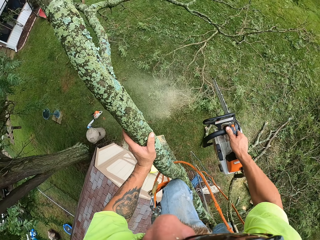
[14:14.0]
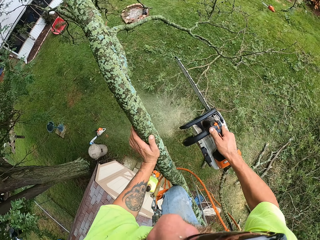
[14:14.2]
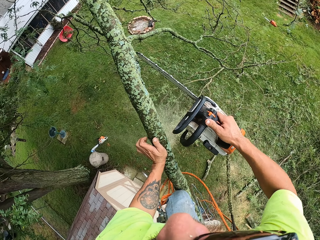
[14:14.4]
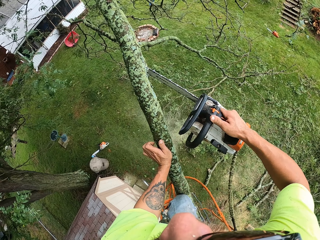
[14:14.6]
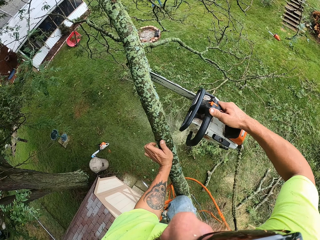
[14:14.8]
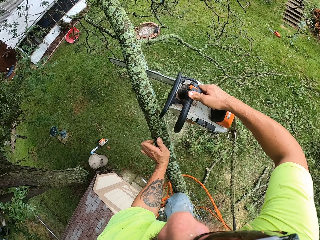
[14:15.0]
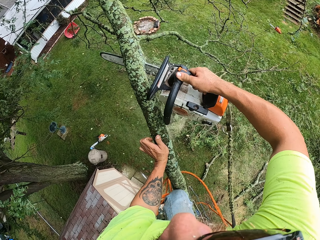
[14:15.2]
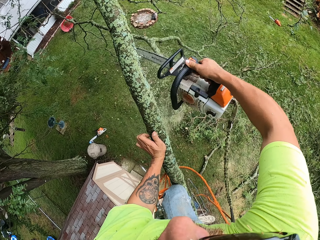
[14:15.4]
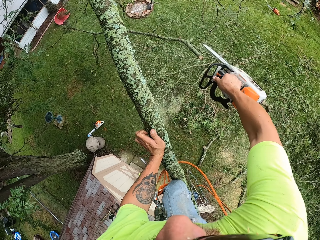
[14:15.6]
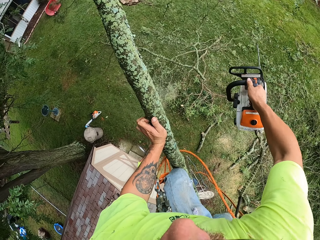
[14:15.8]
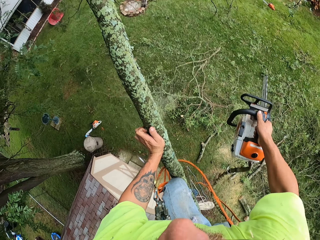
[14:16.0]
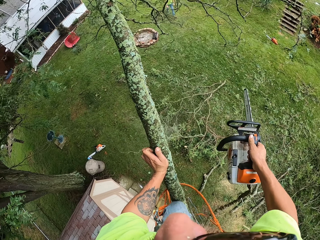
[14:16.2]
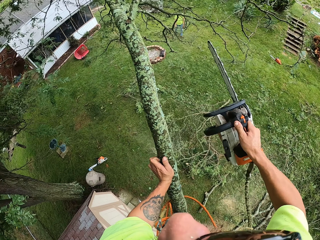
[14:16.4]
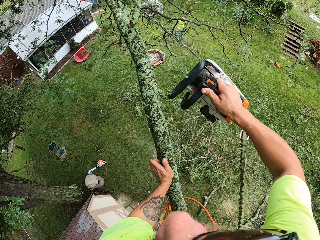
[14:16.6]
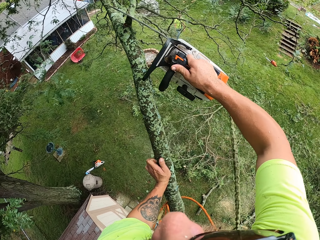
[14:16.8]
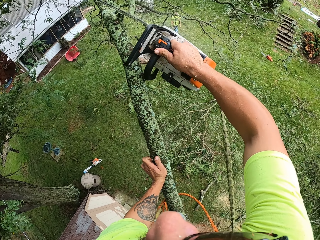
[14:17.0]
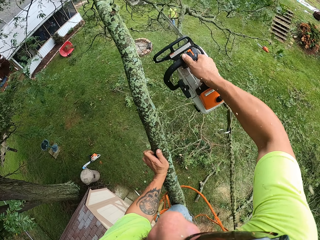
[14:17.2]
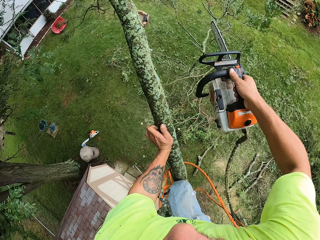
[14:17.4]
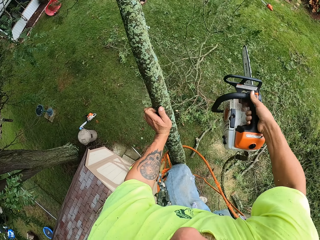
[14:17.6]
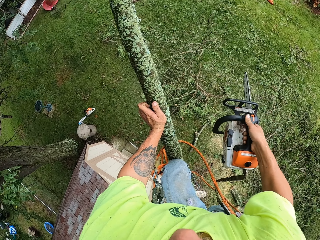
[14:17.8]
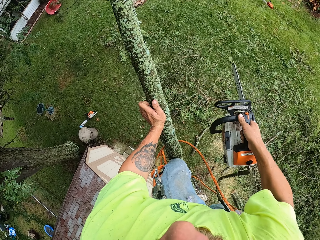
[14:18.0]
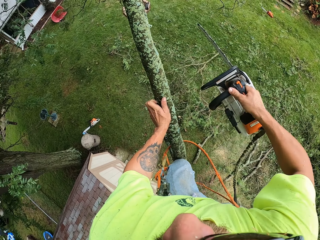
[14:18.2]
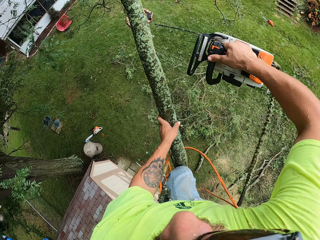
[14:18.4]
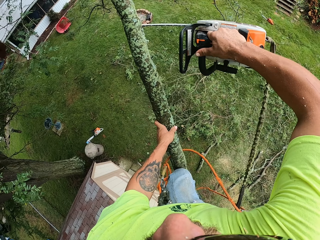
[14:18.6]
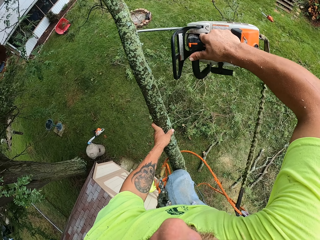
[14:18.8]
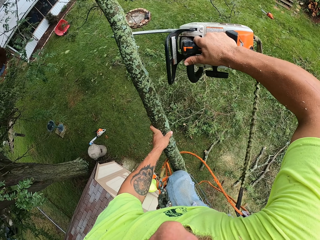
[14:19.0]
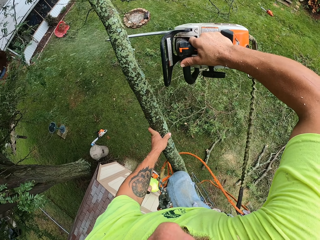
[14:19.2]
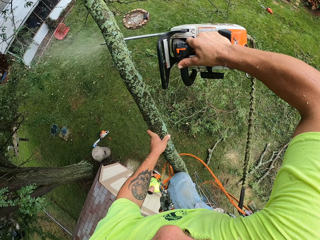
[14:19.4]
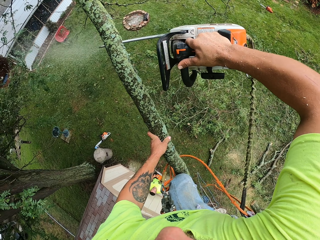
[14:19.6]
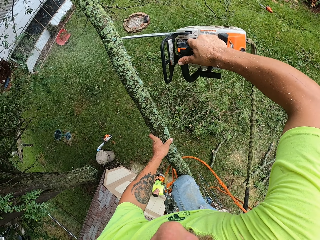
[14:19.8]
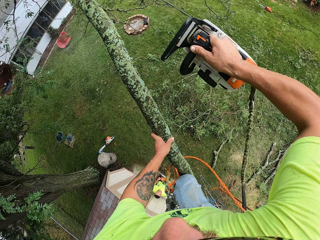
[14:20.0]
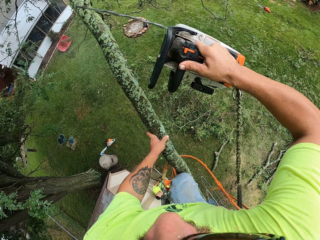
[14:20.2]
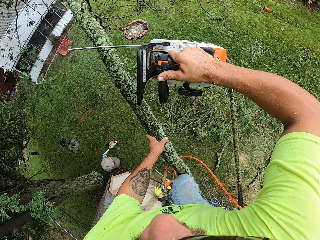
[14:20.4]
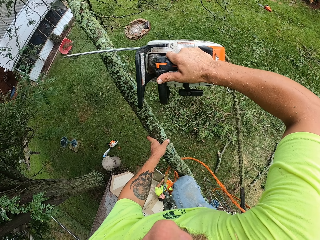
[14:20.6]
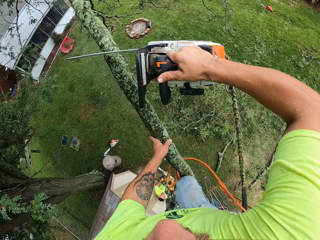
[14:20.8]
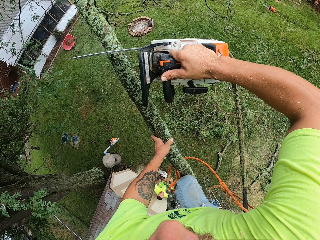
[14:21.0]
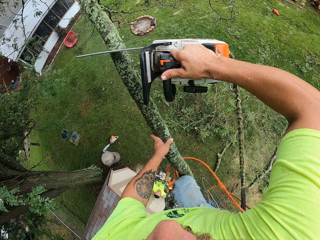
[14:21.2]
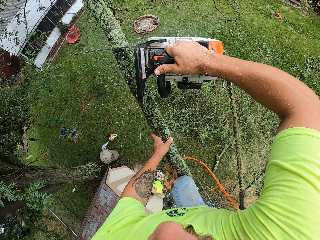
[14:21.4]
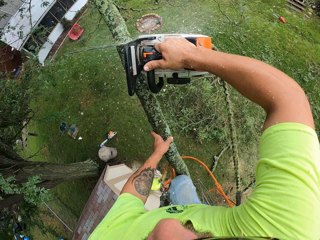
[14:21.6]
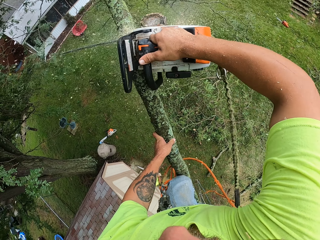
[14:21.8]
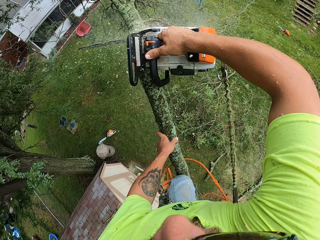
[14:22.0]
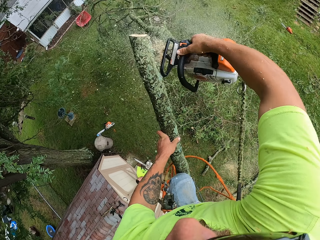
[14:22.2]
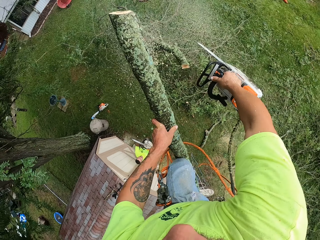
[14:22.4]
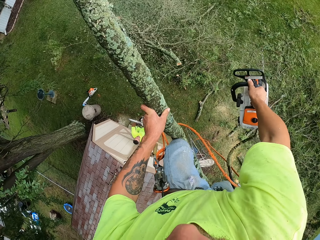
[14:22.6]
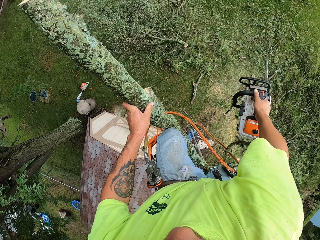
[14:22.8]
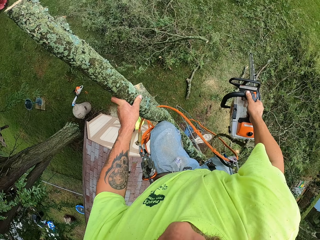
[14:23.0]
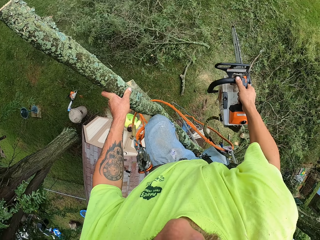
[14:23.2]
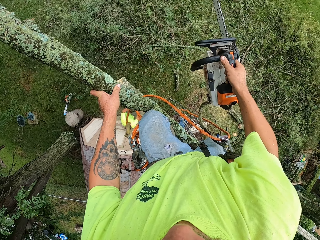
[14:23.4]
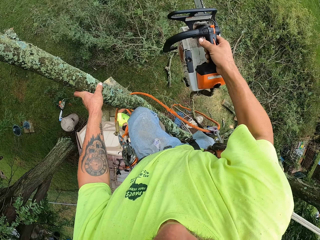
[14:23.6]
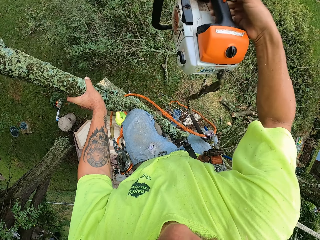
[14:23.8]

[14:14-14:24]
The camera wearer cuts a branch of the tree with the chainsaw in his right hand. He cuts a branch of the tree with the chainsaw in his right hand again. He cuts the tree with the chainsaw in his right hand.

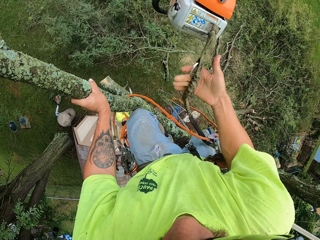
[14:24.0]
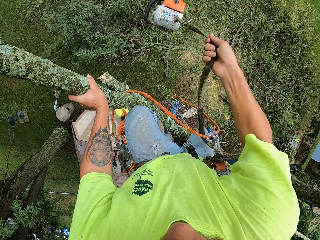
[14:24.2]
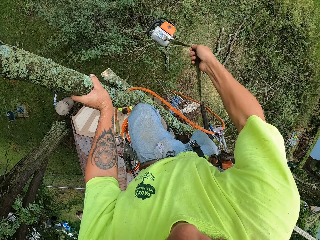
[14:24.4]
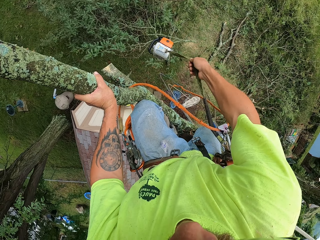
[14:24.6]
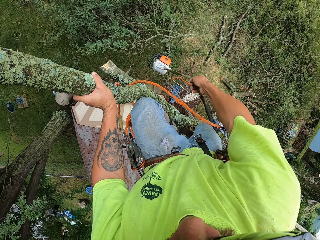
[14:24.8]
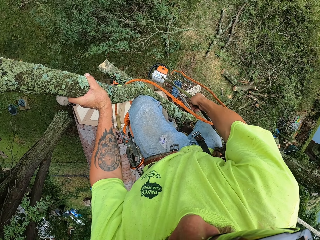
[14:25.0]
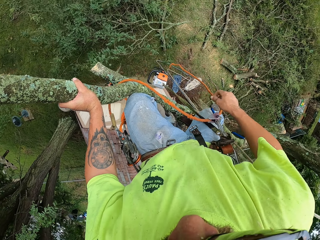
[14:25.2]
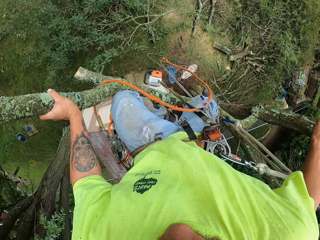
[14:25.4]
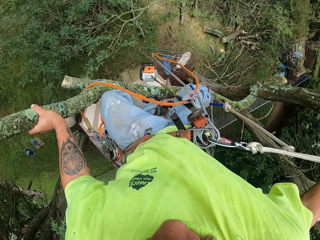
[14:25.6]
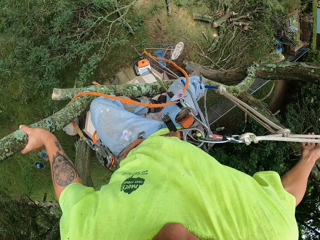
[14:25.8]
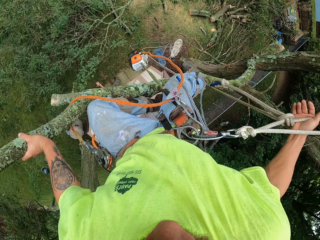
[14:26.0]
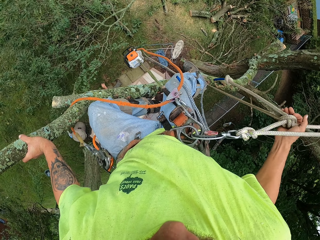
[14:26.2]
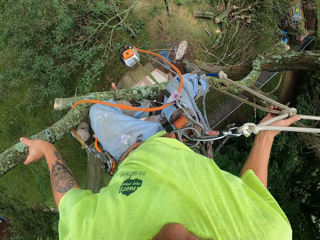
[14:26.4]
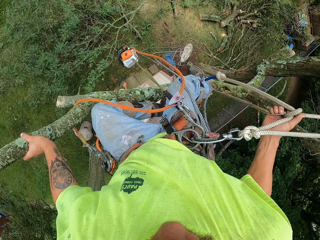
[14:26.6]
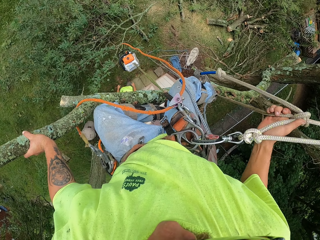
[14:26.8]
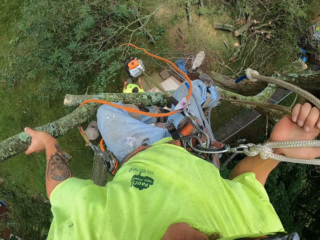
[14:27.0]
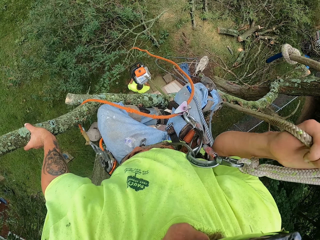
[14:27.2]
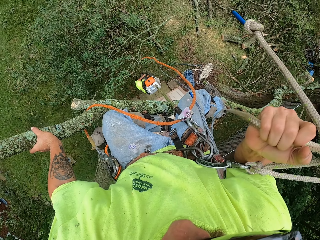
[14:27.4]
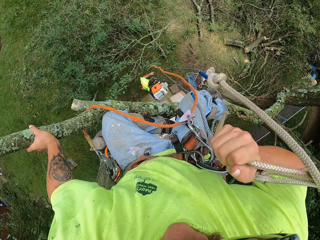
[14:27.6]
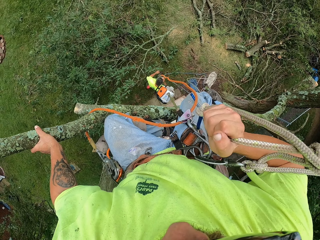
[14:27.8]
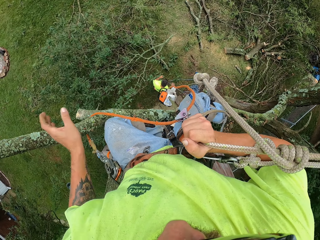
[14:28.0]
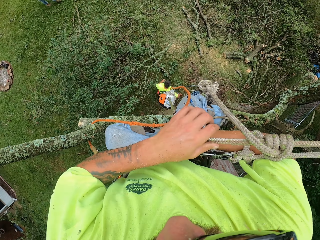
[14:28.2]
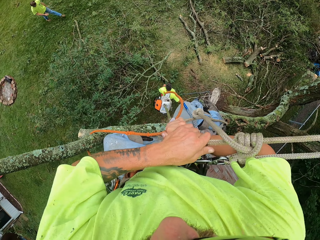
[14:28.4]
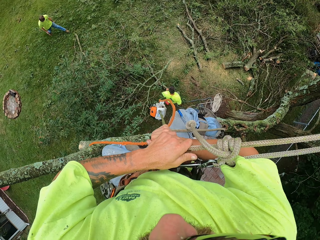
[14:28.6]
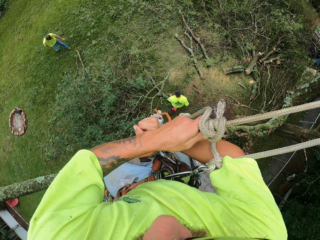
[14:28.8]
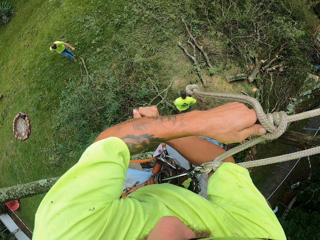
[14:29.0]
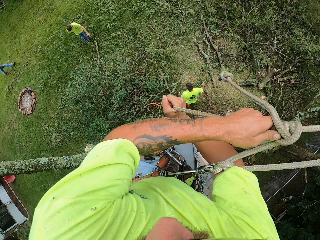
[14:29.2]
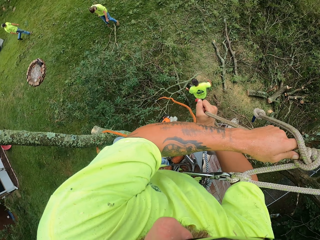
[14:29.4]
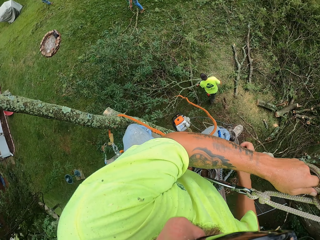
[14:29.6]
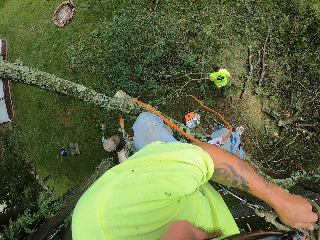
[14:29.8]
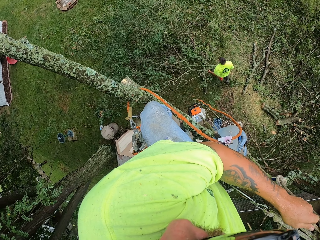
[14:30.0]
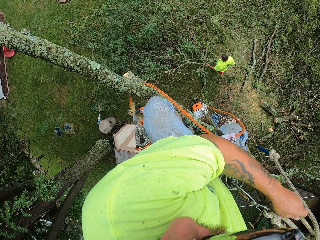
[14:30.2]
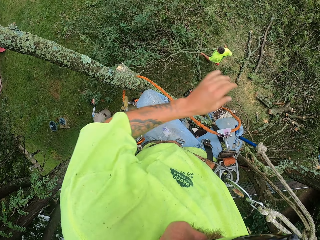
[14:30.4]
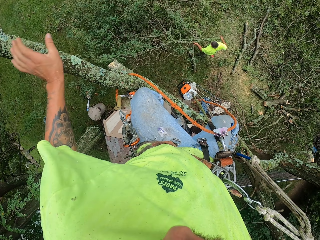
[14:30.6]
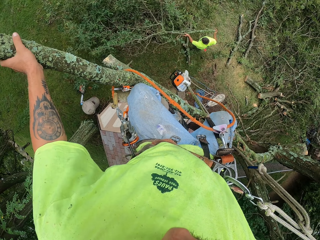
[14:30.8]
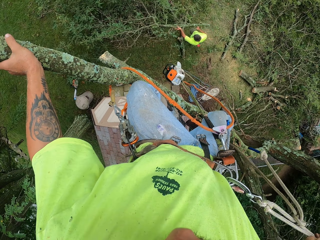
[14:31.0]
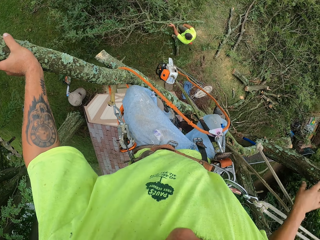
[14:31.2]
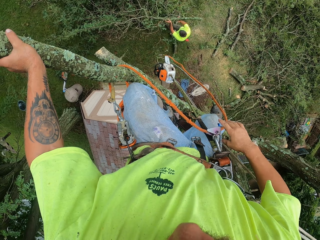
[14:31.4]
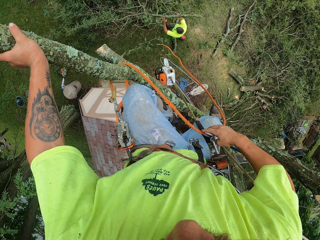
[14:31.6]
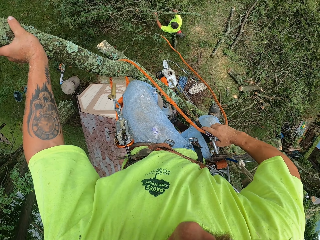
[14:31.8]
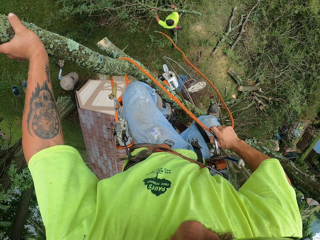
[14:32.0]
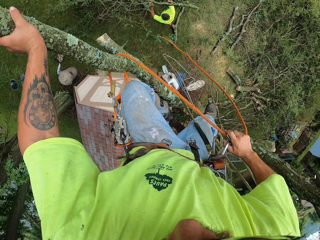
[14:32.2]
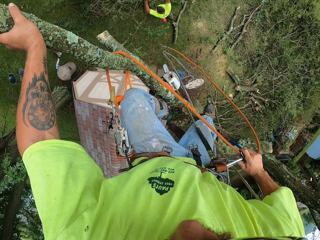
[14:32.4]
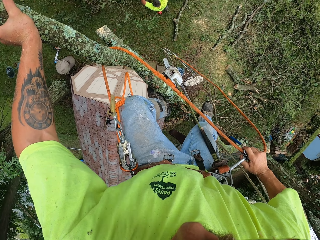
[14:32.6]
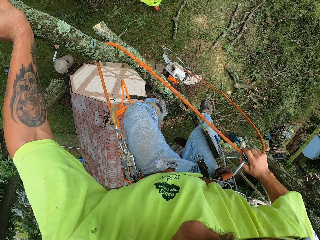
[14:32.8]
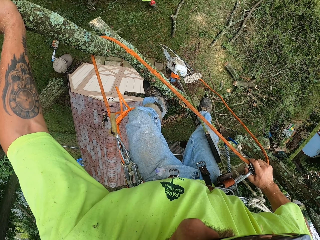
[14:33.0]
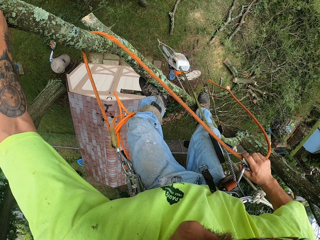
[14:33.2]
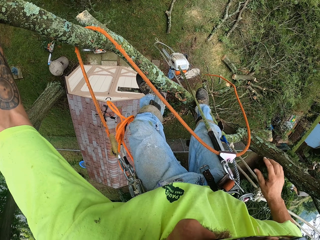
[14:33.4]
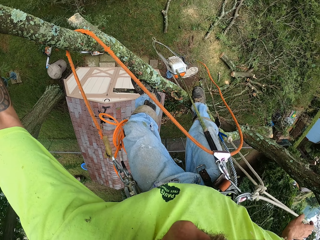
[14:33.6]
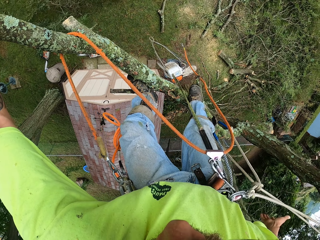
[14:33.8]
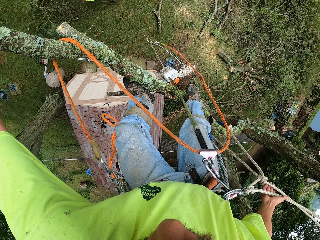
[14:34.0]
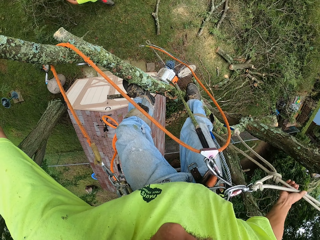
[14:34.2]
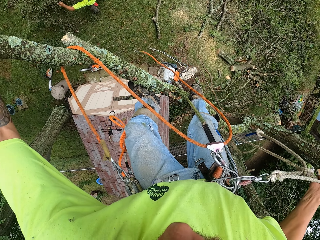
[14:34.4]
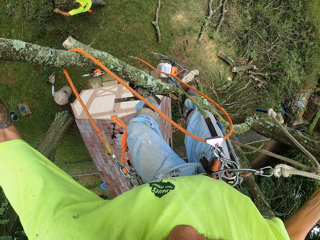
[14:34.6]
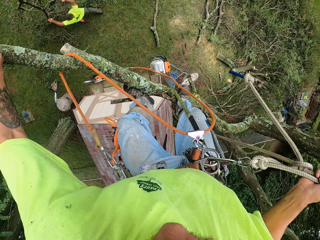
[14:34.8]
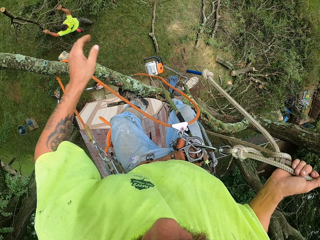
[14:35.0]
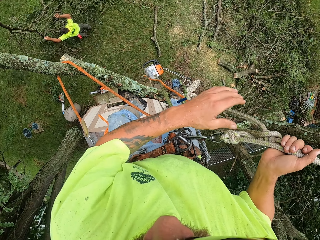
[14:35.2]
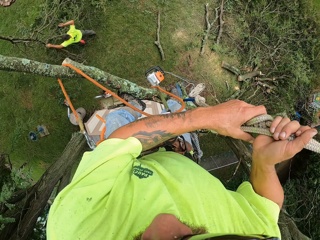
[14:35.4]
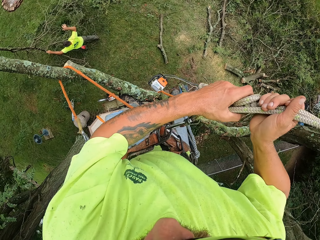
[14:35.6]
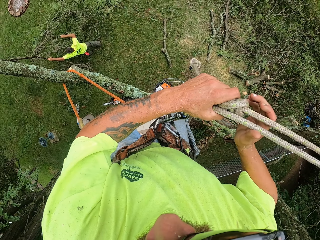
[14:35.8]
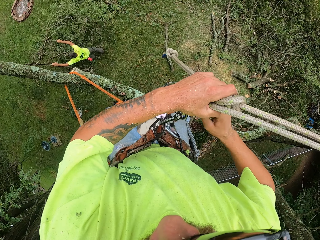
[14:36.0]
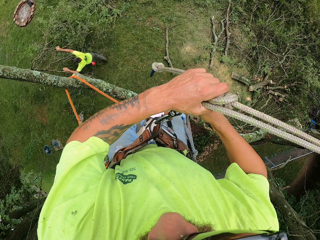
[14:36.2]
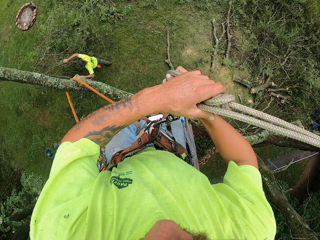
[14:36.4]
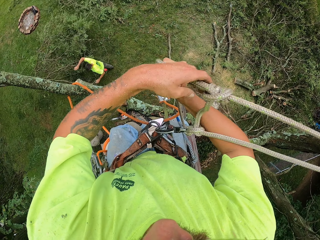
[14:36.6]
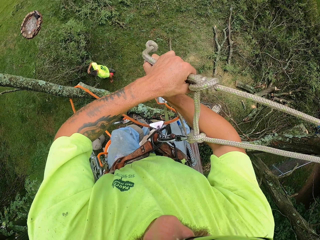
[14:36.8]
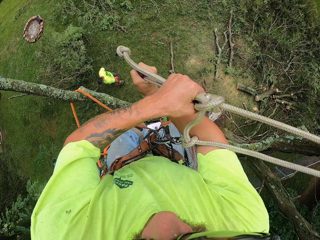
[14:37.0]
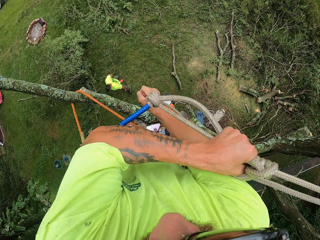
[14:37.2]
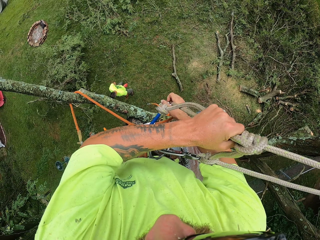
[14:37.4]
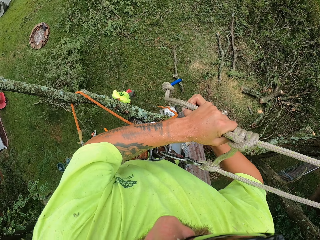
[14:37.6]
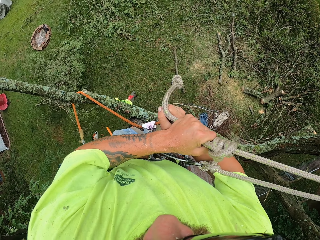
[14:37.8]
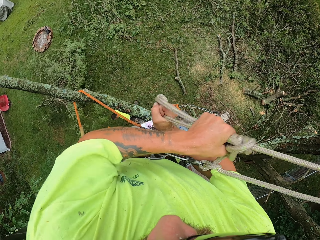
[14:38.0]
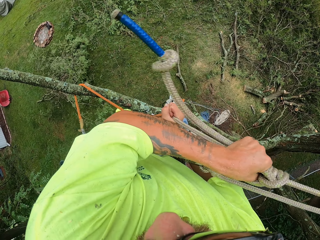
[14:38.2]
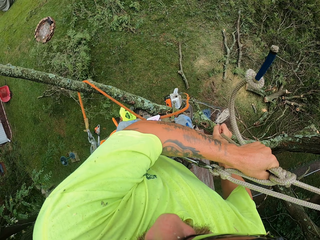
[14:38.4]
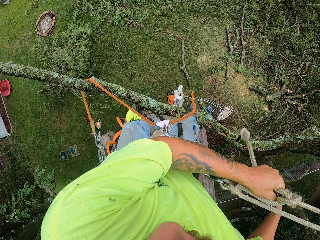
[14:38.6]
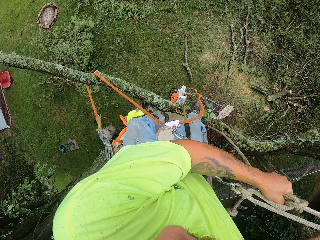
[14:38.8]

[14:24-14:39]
The camera wearer drops the chainsaw via the rope with his right hand. He holds the rope with his right hand. He adjusts the climbing ropes with his right hand. He holds the rope with his right hand again. He raises the rope with his right hand. The man moves a cut tree branch on the ground with his hands. The camera wearer holds the tree with his left hand. He adjusts the rope with his right hand. He adjusts himself on the tree. He holds the other rope with his right hand. He adjusts the climbing ropes with his hands. He holds the rope with both hands. He adjusts the other rope.
